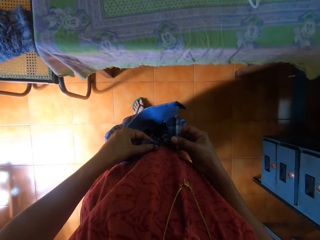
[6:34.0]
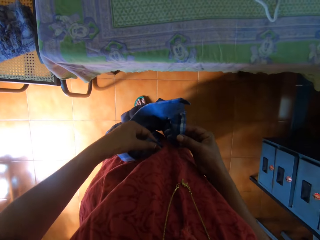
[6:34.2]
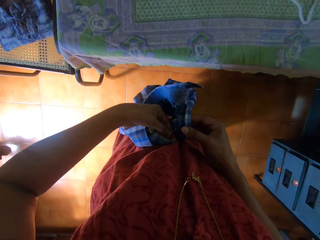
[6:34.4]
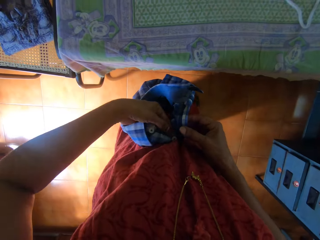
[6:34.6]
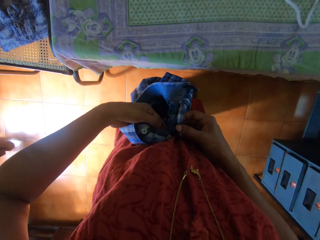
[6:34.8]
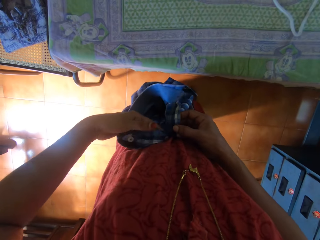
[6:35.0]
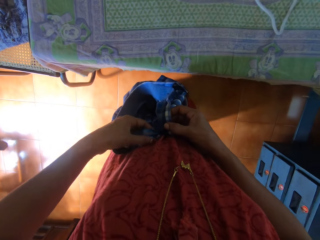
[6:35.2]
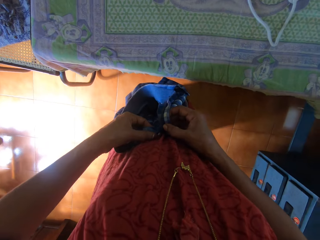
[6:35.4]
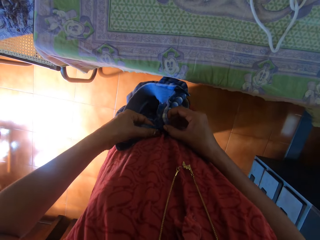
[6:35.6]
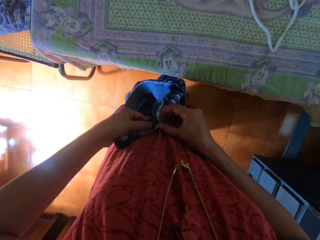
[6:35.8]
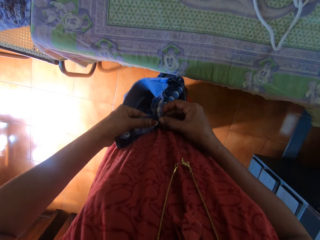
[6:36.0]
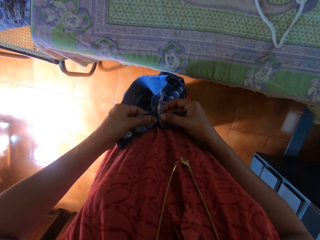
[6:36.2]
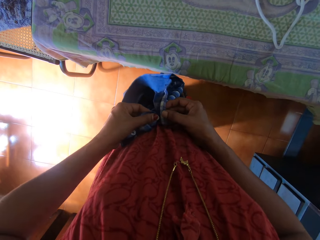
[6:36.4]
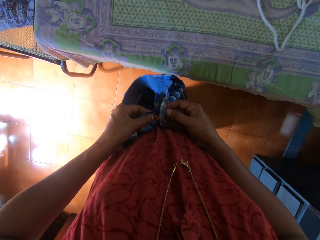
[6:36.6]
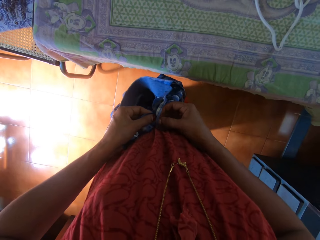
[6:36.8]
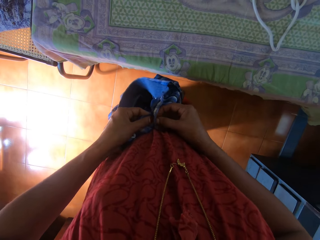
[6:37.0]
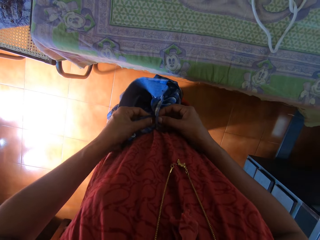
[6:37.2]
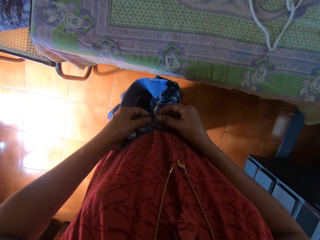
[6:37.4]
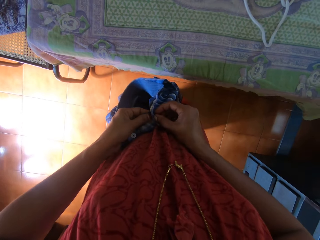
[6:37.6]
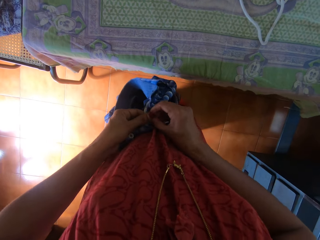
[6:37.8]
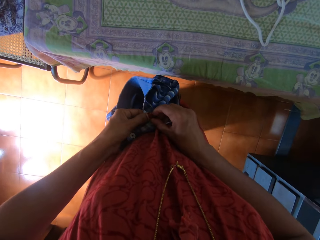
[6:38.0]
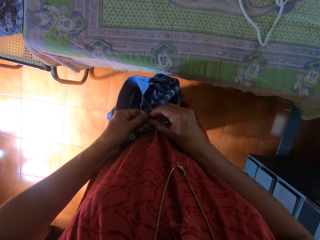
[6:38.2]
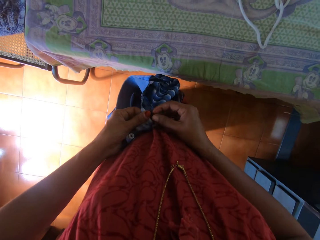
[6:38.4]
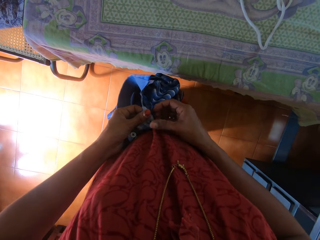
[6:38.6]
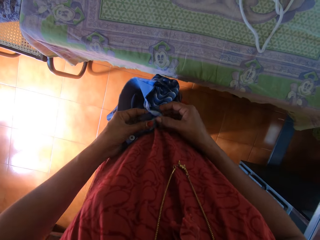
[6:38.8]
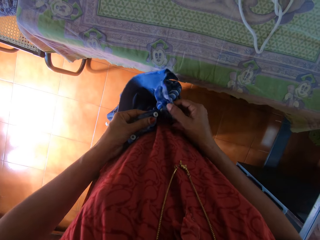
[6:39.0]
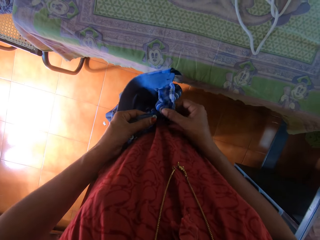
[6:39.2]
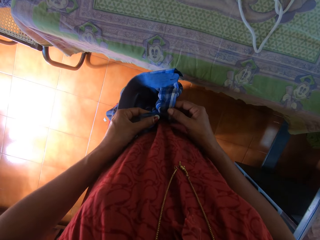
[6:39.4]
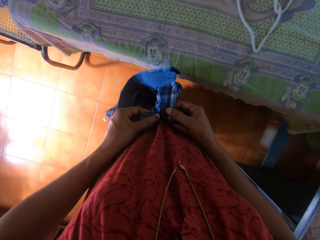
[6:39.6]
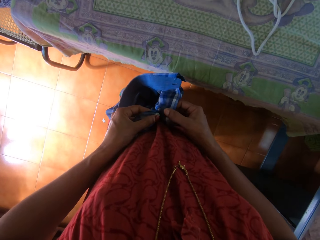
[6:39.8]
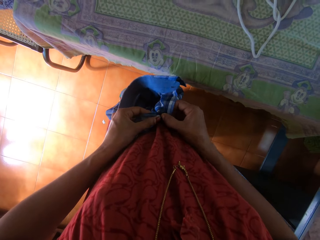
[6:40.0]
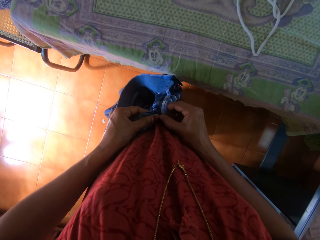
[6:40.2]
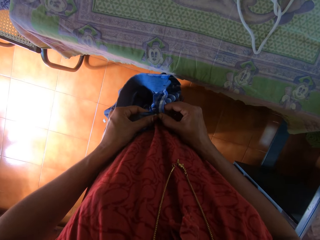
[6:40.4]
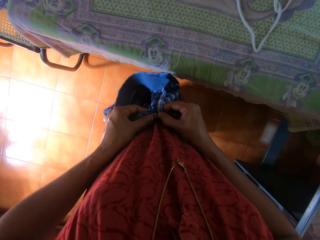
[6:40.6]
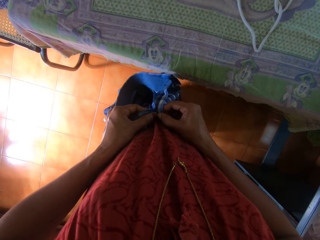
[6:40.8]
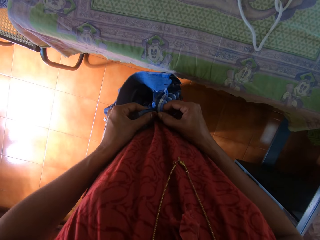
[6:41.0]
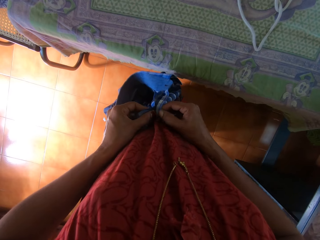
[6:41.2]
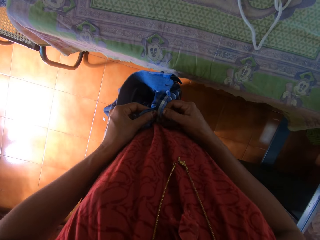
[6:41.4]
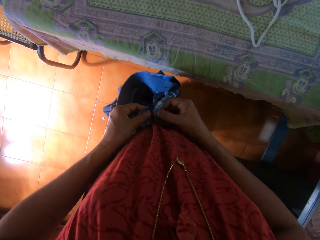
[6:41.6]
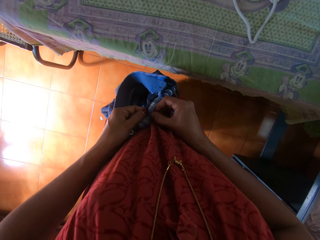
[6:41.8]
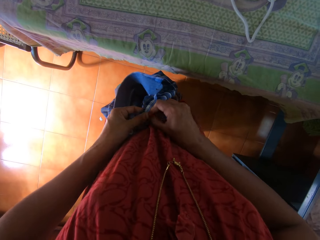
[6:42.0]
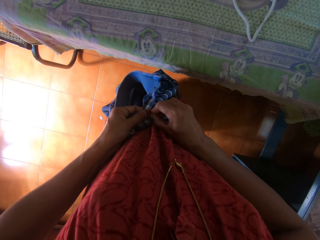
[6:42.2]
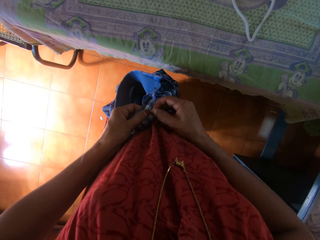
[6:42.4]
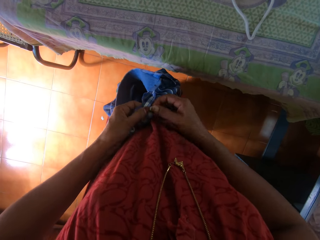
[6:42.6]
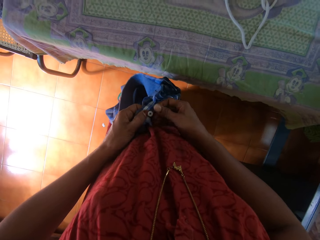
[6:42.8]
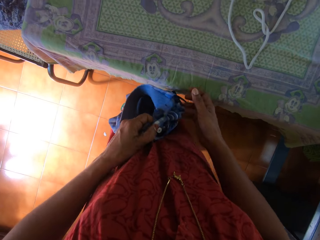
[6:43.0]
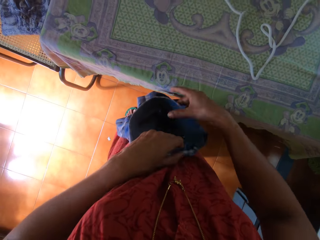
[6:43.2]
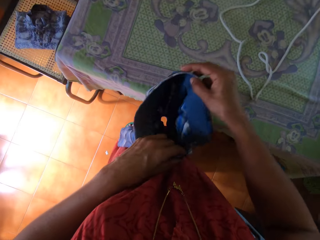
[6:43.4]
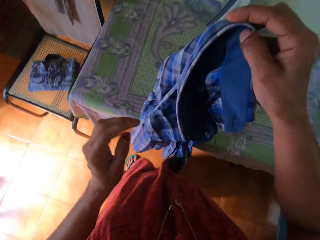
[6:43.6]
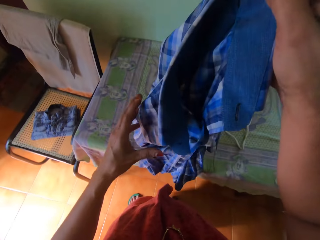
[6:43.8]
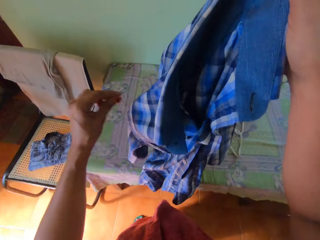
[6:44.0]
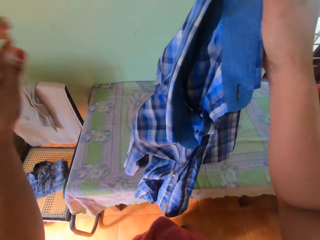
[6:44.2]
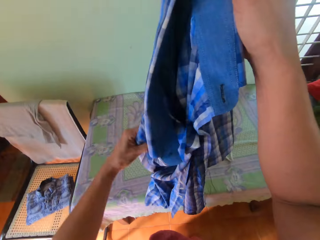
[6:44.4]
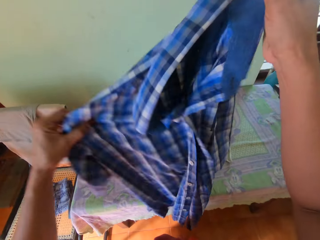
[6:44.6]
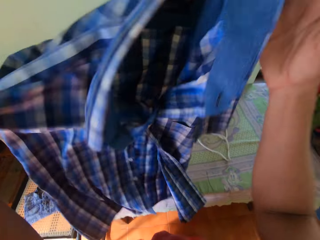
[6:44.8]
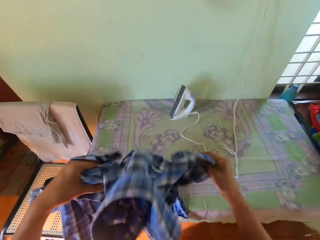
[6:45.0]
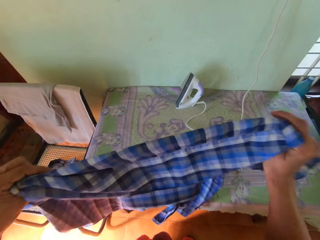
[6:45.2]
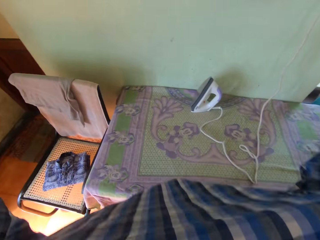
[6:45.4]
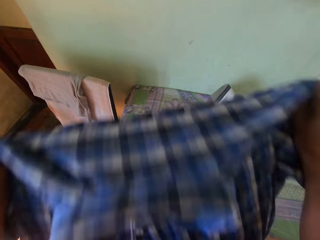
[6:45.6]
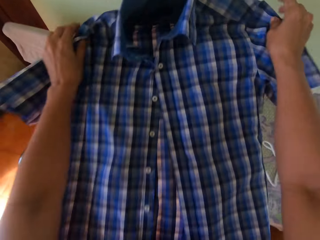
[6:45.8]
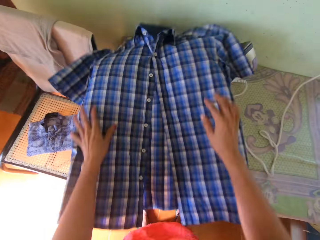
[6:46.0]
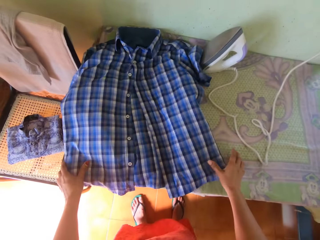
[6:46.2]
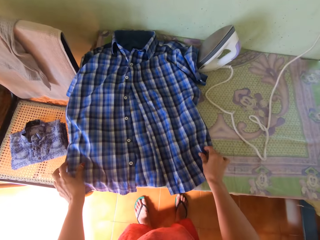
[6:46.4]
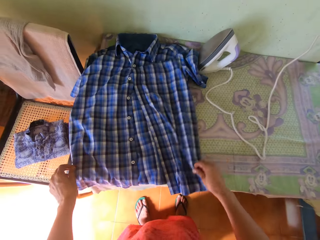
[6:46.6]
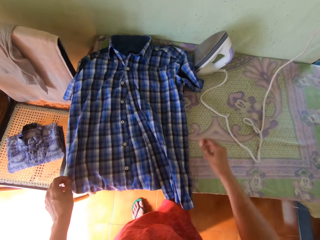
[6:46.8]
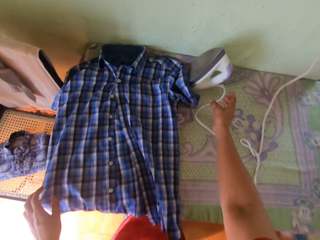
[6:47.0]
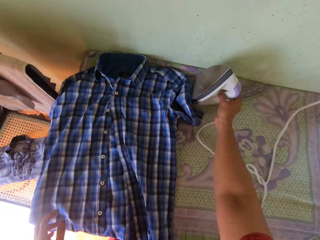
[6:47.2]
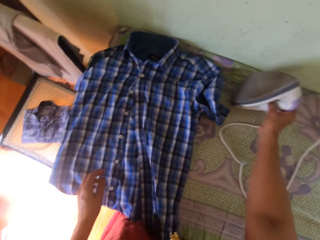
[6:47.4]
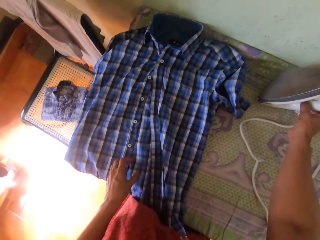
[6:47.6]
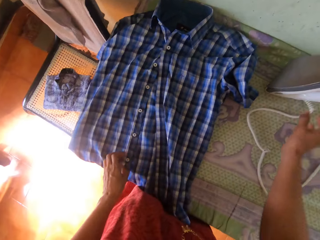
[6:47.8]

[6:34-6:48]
The camera wearer buttons the shirt with his hands. He holds the shirt. He touches the shirt. He adjusts the shirt with his hands. He touches the shirt. He places the shirt on the table. He touches the iron box with his hand.

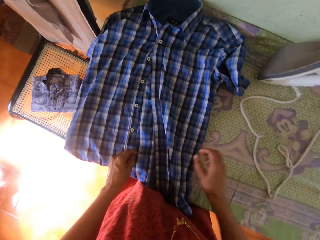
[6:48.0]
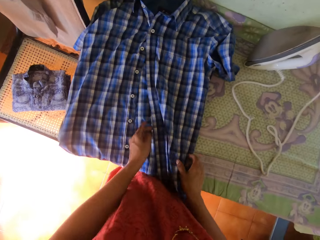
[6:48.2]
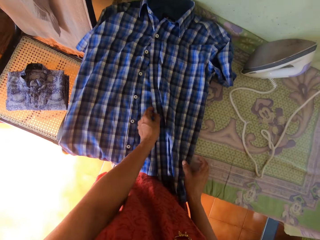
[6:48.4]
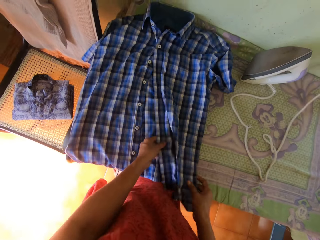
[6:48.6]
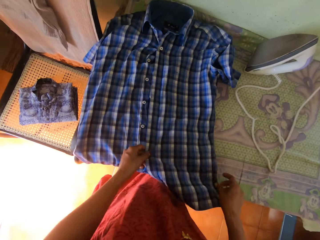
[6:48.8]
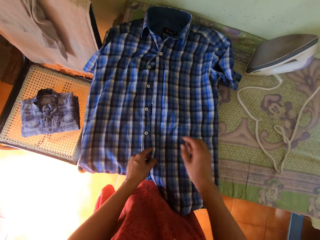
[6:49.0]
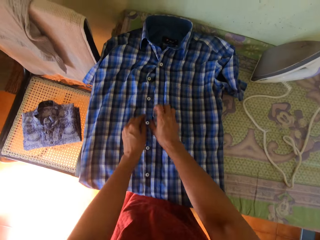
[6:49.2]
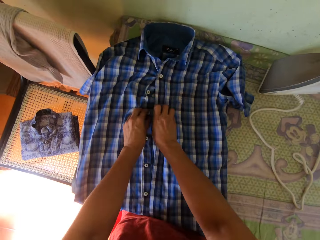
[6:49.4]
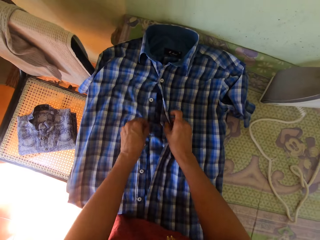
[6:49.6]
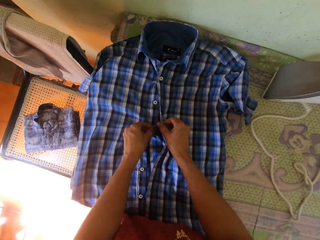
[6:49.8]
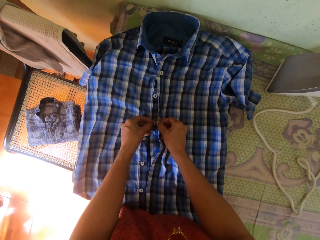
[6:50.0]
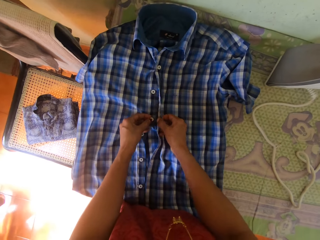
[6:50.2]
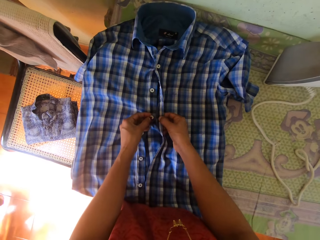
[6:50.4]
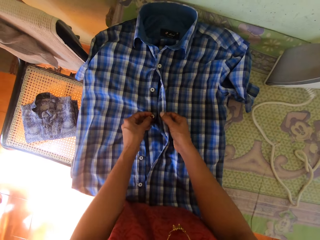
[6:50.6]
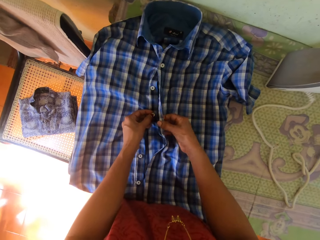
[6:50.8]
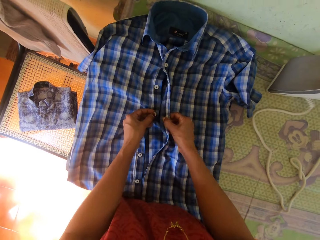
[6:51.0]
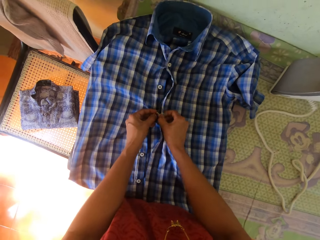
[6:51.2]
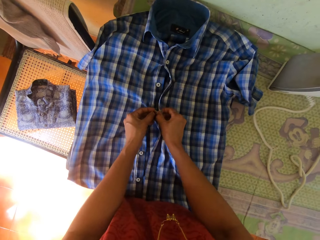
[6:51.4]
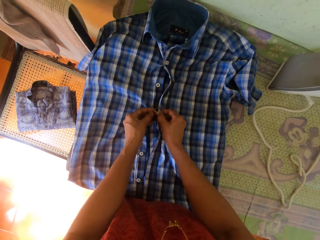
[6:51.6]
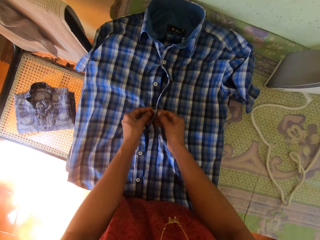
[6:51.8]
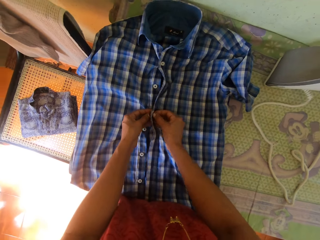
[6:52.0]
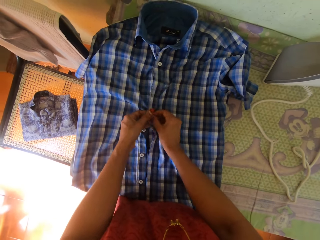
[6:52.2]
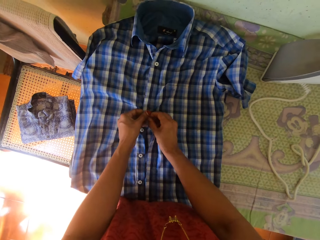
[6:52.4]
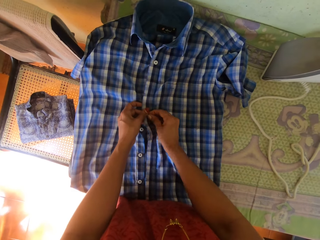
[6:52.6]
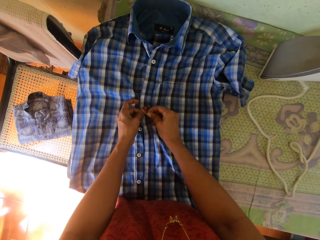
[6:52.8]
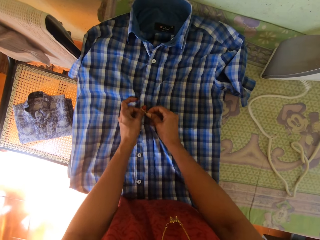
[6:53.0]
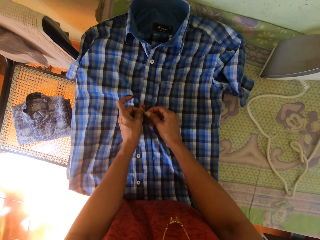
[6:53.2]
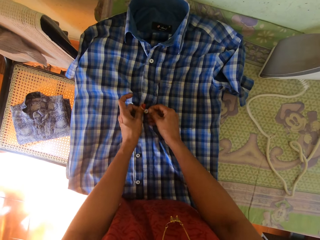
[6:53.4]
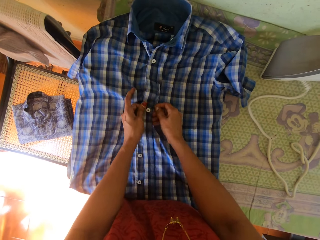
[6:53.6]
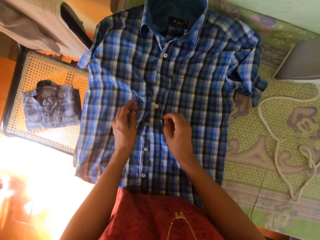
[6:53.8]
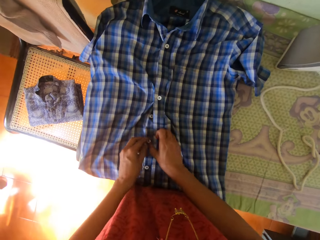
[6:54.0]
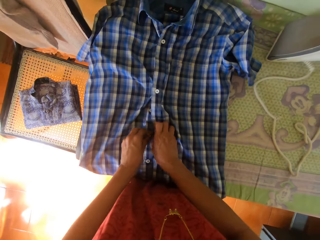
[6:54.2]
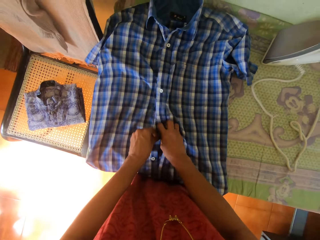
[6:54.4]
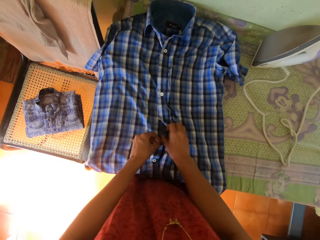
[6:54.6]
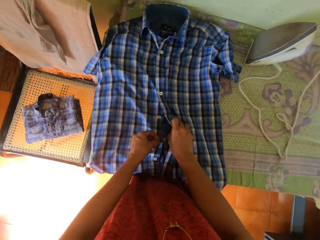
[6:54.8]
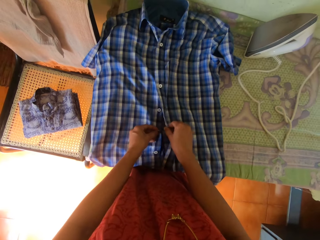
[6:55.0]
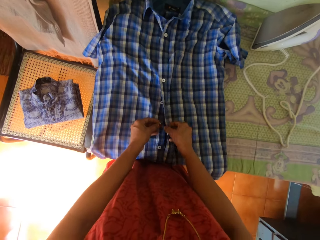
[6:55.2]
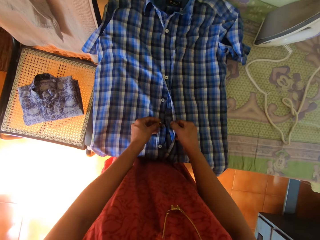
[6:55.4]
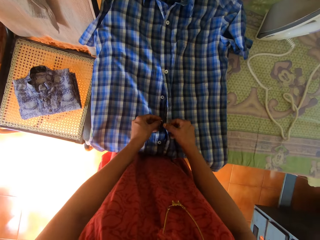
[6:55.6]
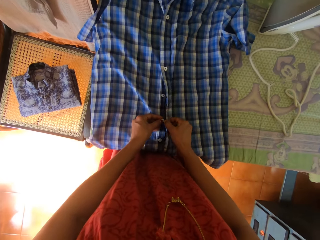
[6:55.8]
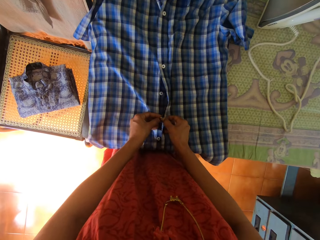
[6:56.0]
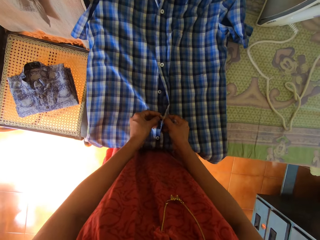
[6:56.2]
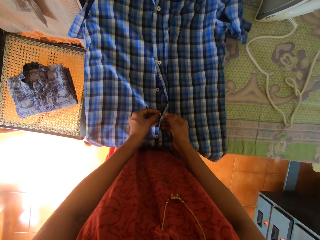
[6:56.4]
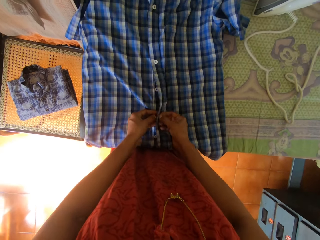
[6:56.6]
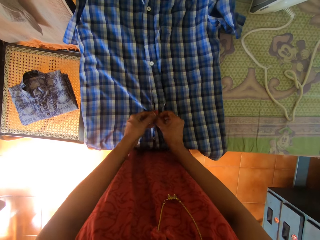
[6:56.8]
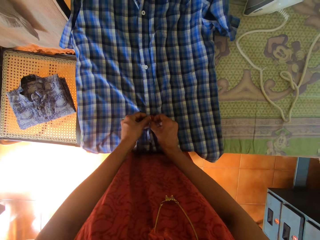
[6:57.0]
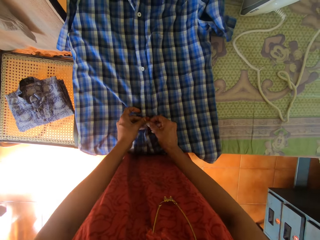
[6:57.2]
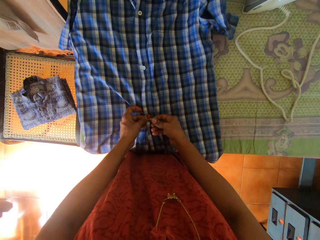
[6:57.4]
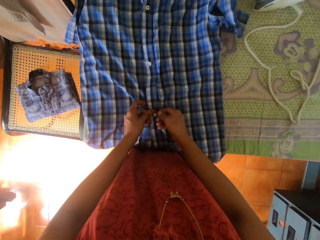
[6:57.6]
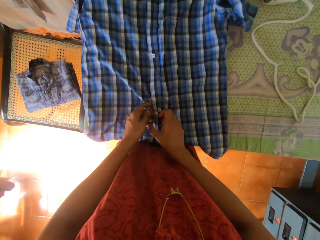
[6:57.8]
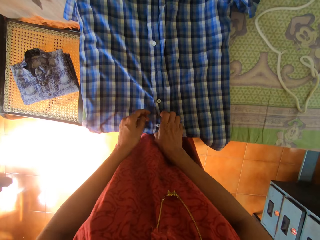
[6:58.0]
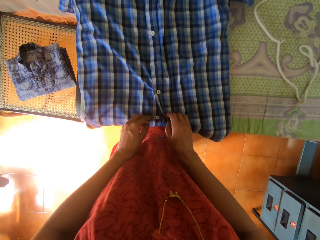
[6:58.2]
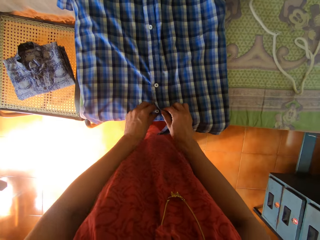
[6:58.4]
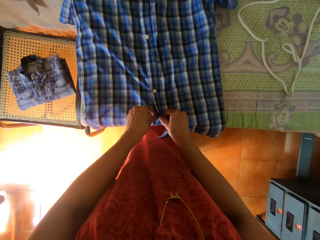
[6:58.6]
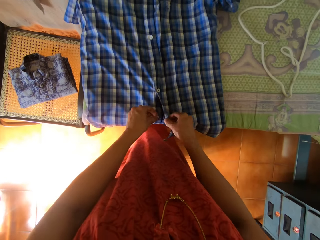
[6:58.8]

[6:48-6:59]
The camera wearer holds the iron. He touches the shirt. He adjusts the shirt with his hands. He buttons the shirt with his hands.
